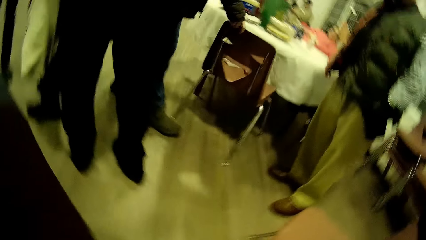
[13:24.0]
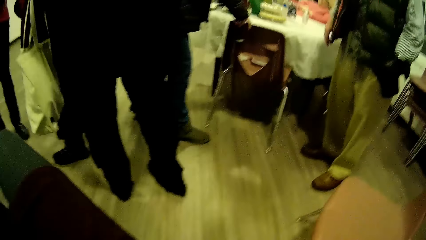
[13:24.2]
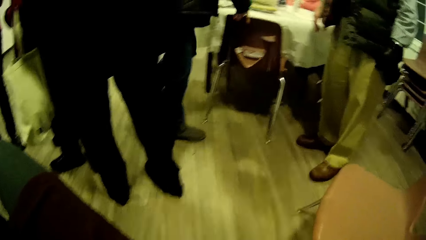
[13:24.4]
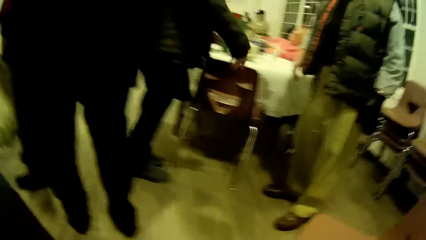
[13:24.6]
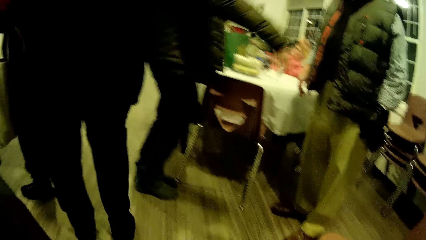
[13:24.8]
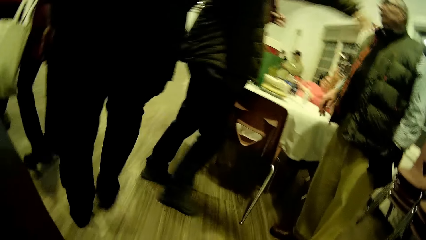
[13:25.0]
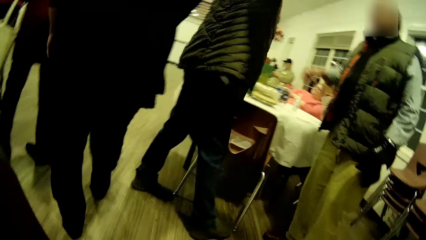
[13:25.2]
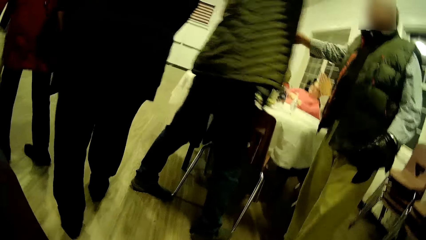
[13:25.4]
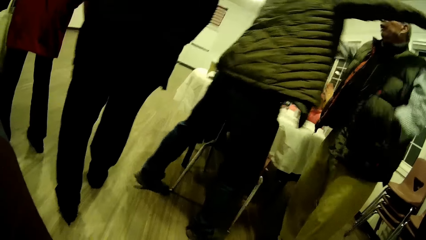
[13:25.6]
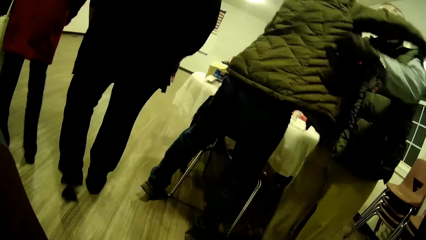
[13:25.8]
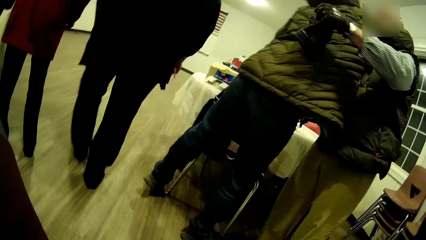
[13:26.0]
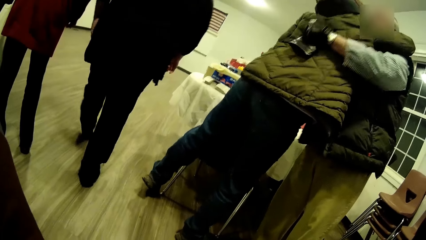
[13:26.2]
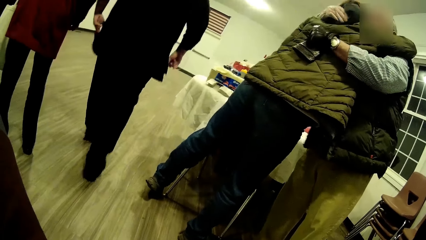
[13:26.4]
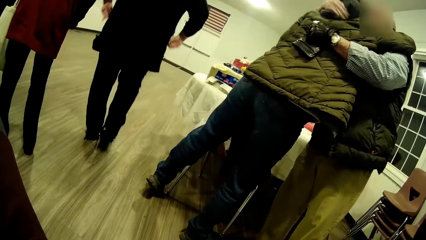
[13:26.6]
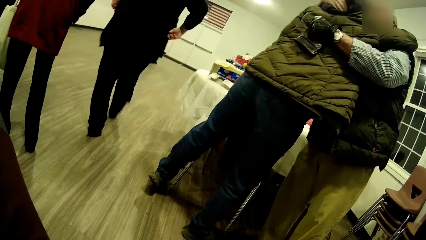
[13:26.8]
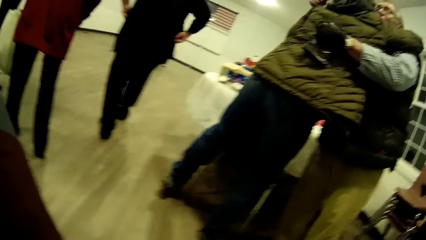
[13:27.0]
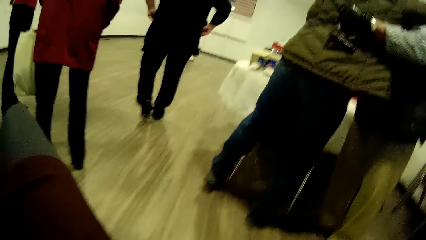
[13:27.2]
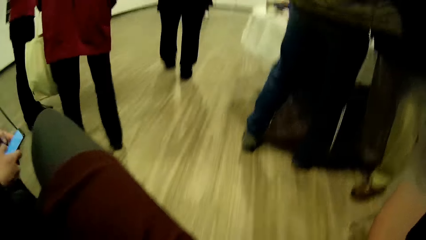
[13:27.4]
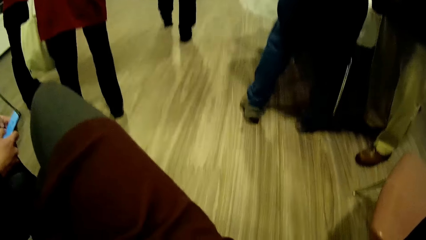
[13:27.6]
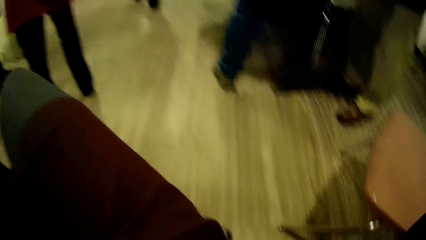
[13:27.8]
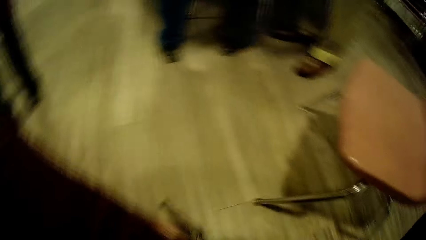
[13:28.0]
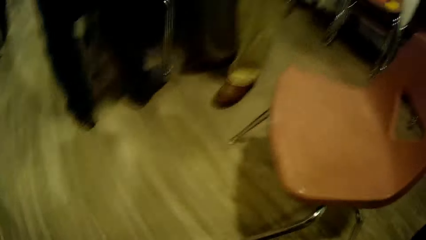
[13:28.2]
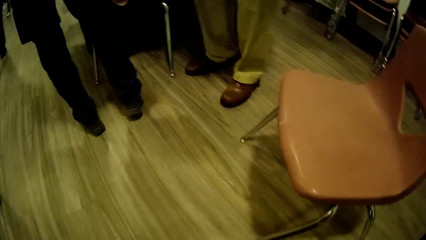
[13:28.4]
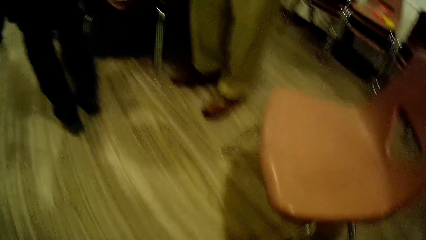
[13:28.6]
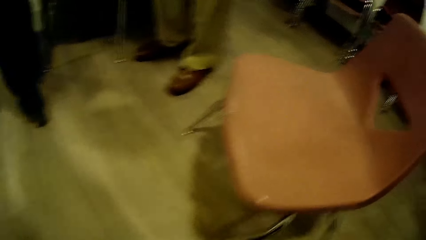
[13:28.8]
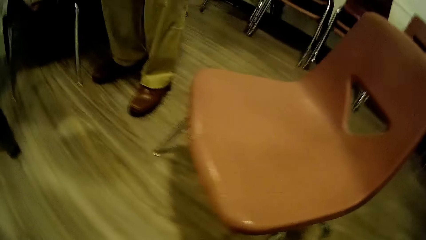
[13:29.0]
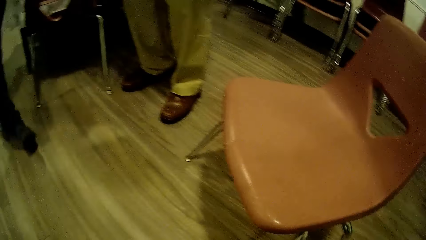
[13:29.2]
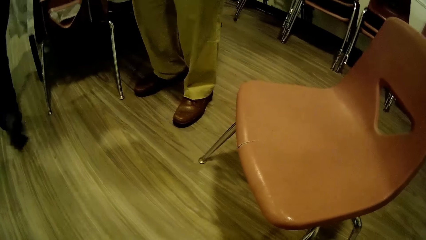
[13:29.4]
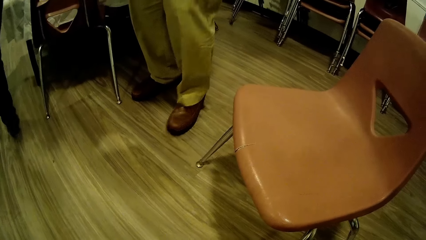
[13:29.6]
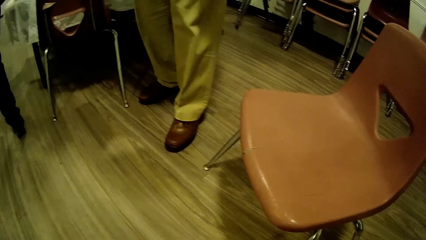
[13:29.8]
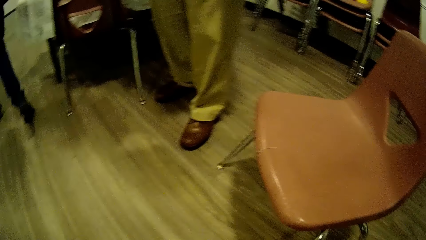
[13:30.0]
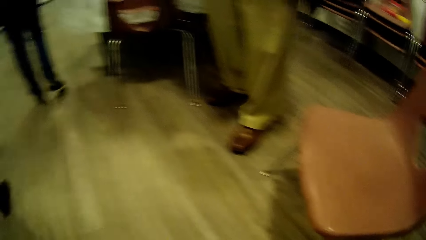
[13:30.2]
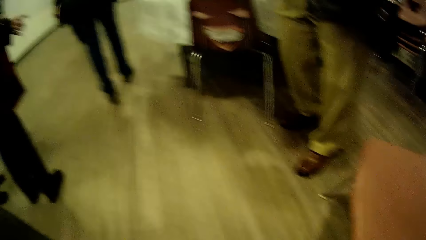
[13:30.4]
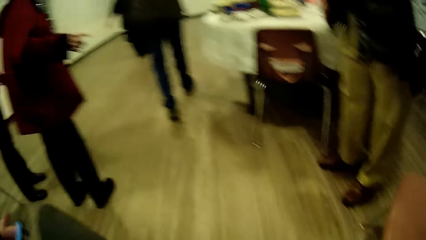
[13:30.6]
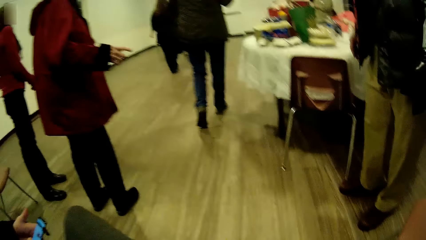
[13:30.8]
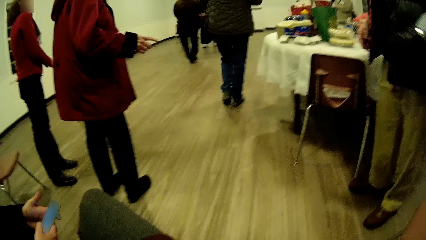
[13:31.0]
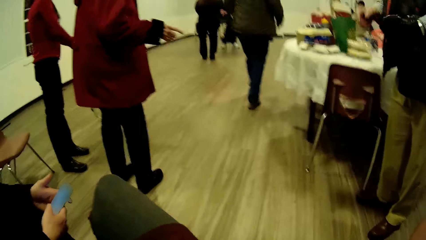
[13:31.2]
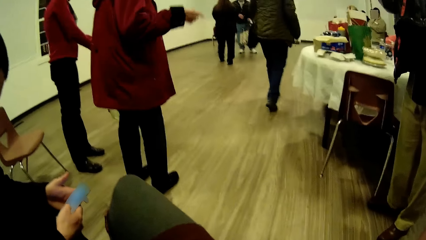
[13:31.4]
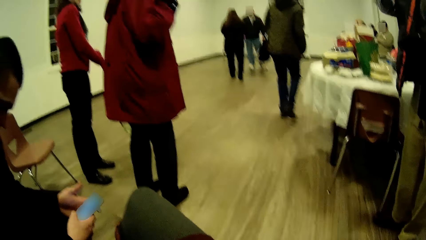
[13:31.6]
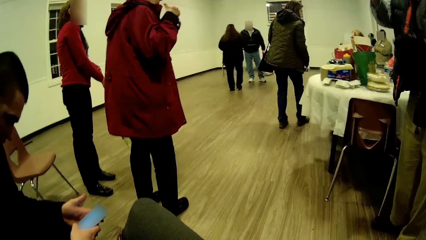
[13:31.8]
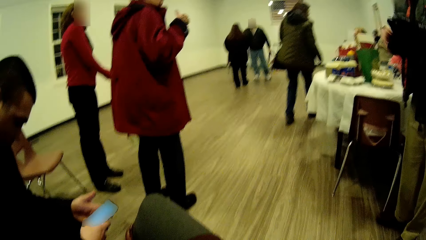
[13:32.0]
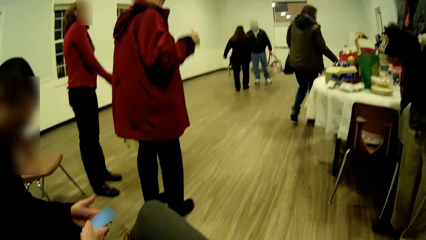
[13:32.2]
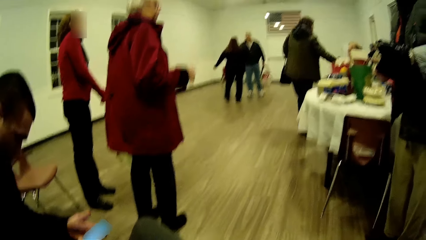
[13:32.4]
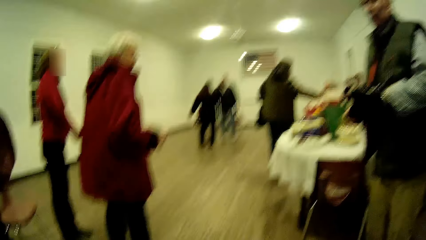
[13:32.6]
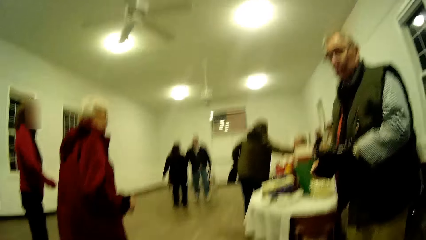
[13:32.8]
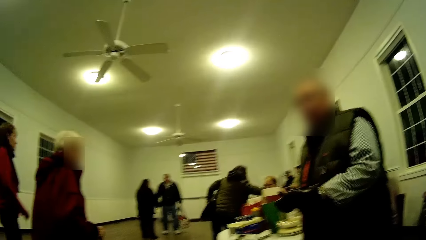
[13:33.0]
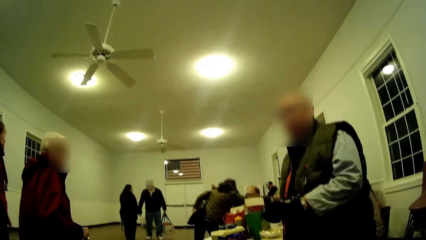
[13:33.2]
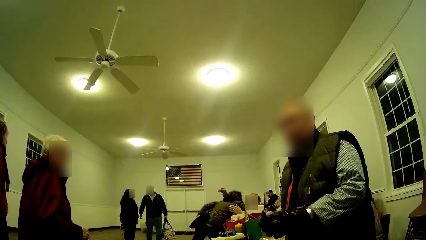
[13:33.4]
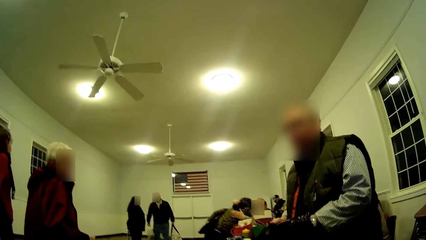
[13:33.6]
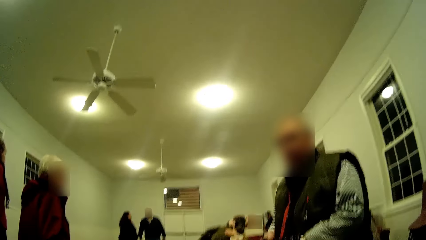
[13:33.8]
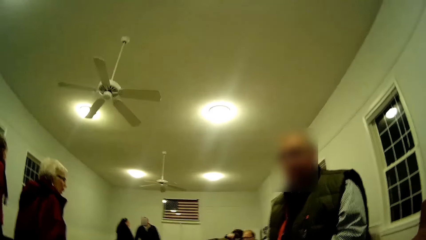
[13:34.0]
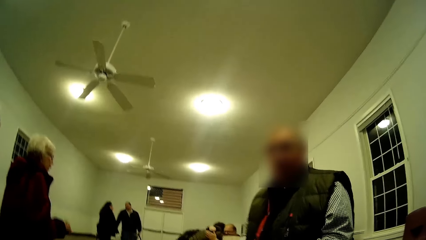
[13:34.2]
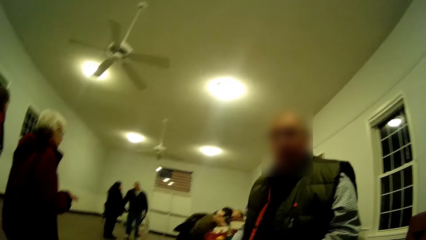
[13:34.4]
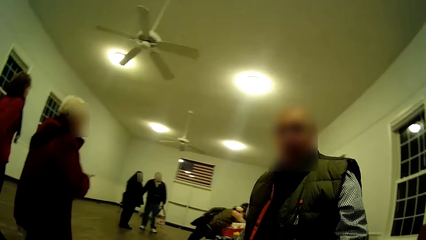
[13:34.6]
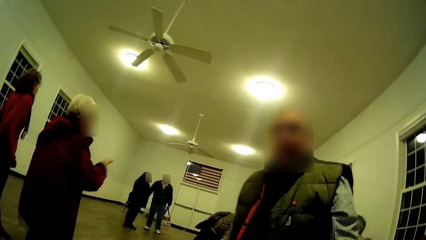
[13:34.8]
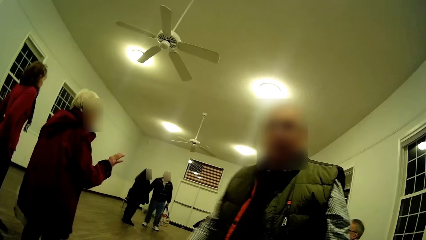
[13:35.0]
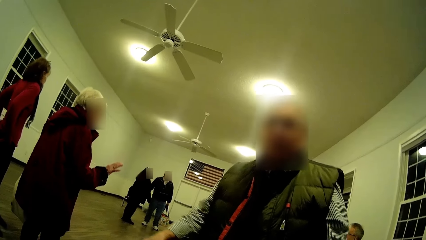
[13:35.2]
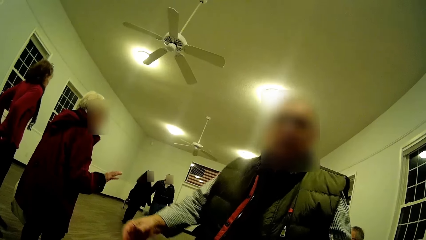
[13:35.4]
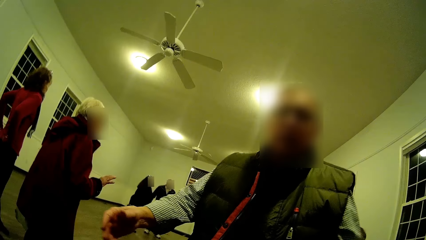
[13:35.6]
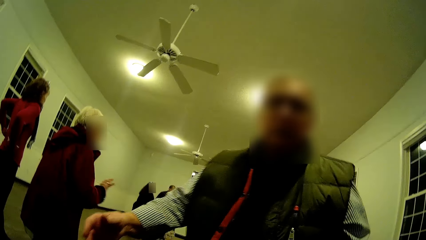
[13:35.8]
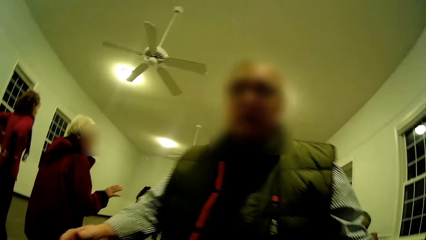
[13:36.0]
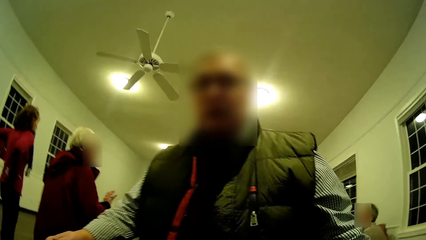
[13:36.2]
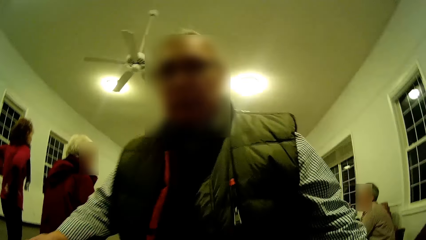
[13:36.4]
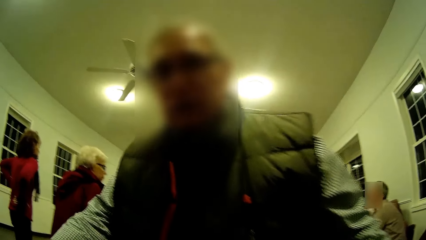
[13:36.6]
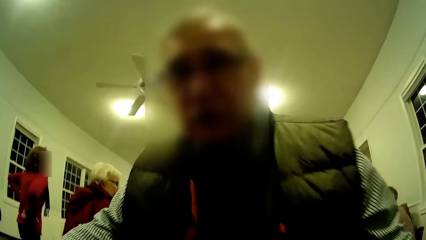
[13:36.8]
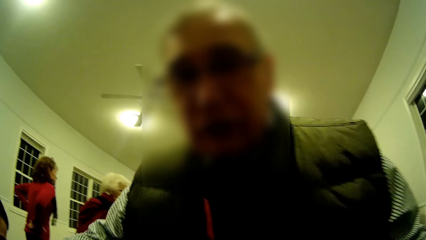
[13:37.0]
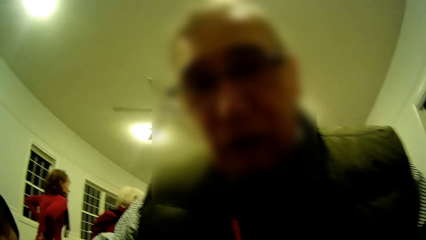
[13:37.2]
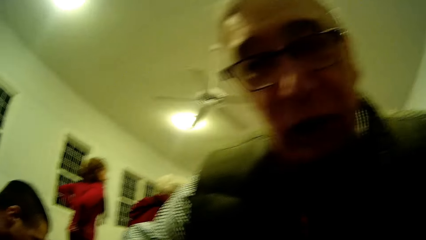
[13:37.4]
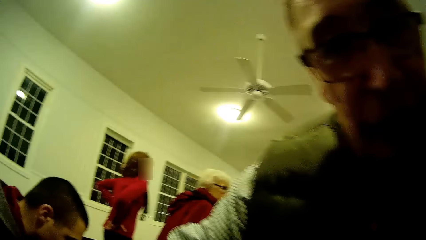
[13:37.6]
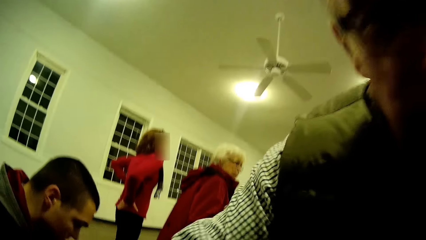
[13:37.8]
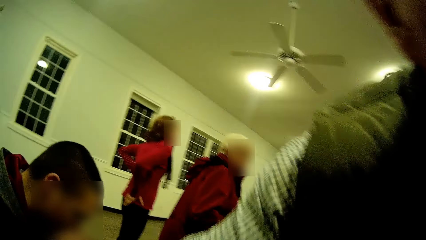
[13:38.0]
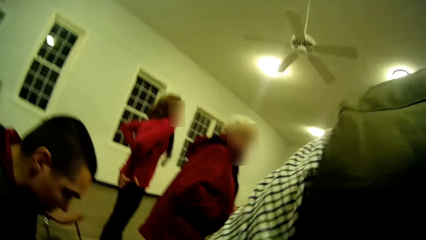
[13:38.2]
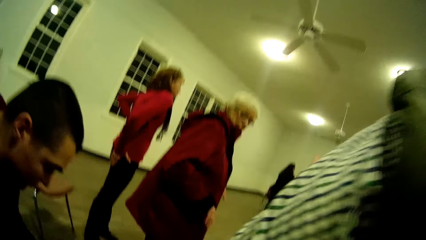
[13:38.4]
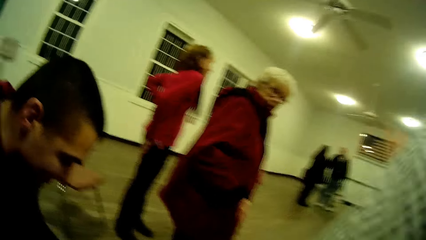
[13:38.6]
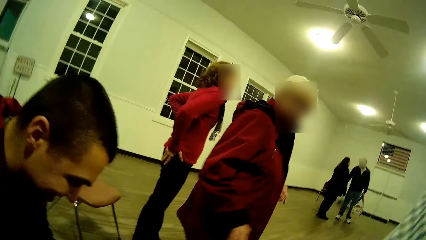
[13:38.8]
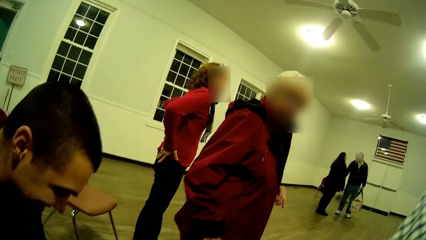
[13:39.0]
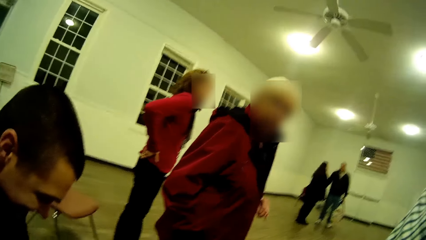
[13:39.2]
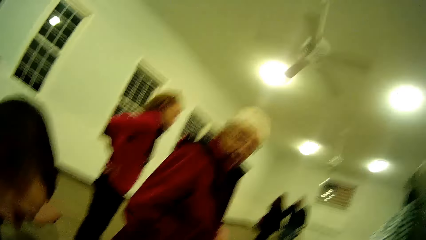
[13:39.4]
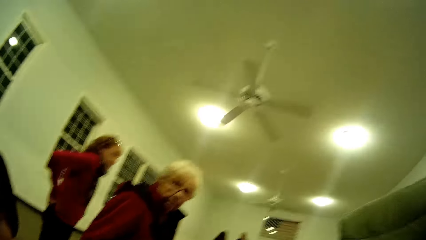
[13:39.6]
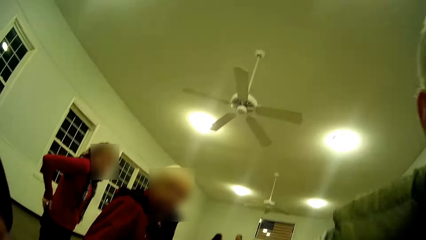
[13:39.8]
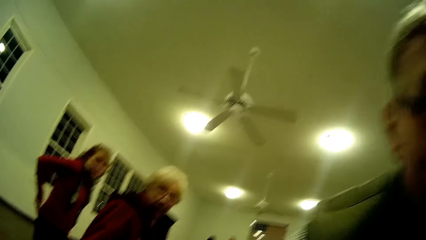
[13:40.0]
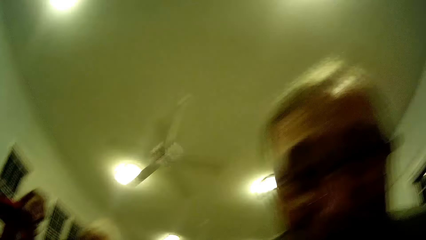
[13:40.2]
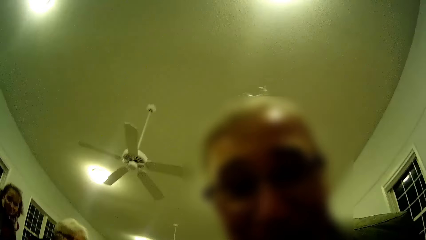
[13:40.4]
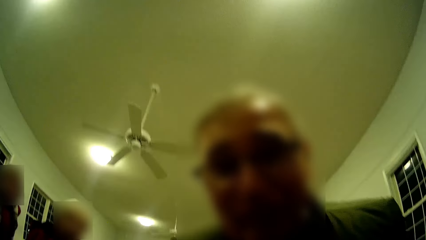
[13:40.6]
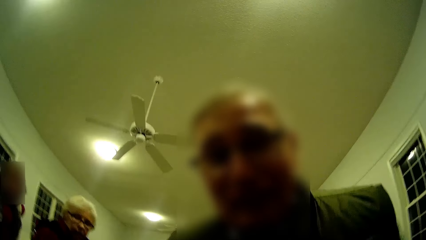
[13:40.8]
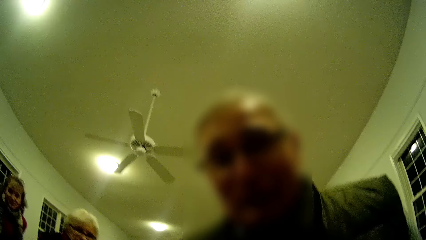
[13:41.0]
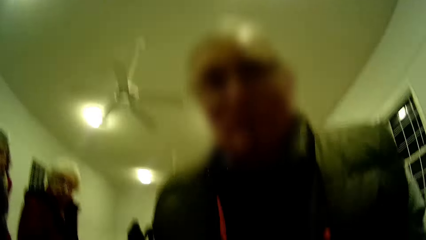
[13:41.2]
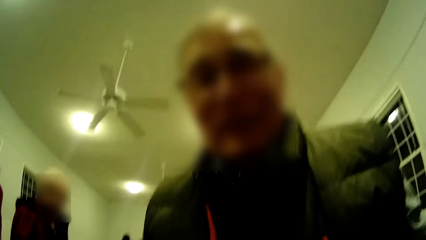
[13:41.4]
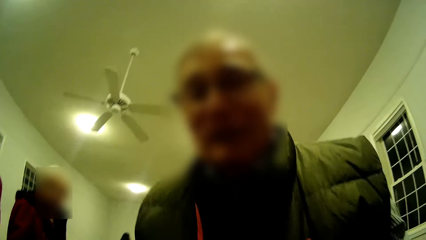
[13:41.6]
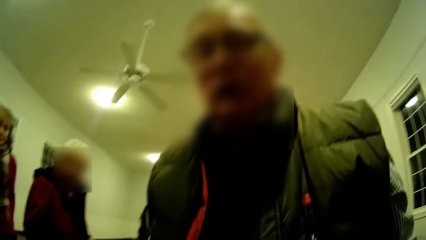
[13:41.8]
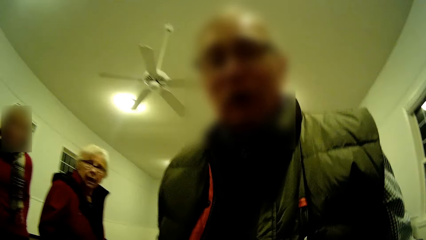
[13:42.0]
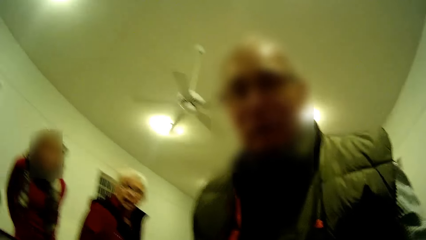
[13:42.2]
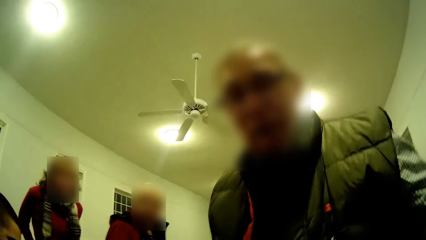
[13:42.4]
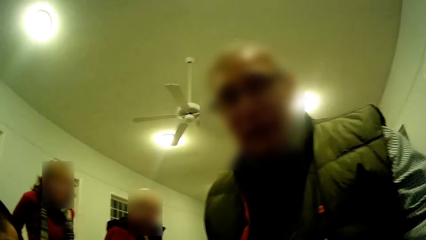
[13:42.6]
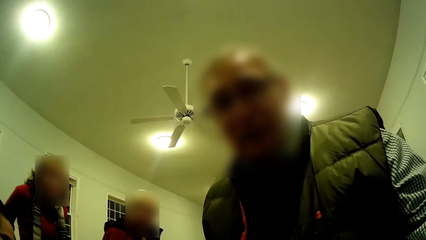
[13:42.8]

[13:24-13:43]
The camera wearer looks around. A man operates his phone. Another man moves close to the camera. The other man hugs a person.
